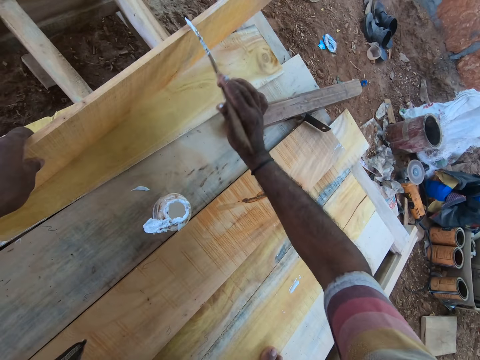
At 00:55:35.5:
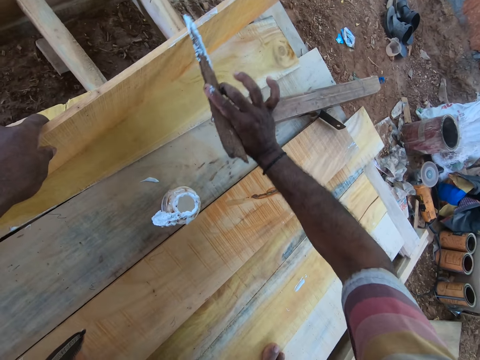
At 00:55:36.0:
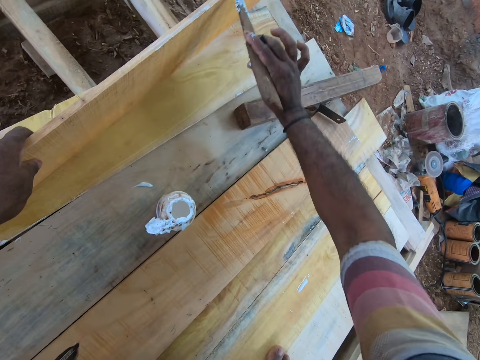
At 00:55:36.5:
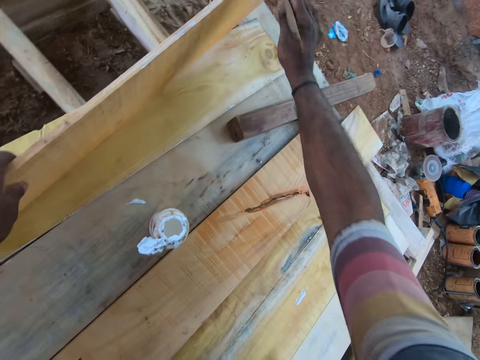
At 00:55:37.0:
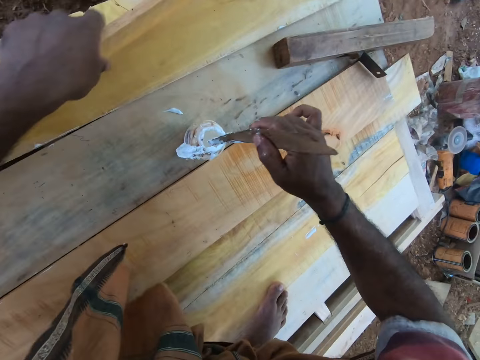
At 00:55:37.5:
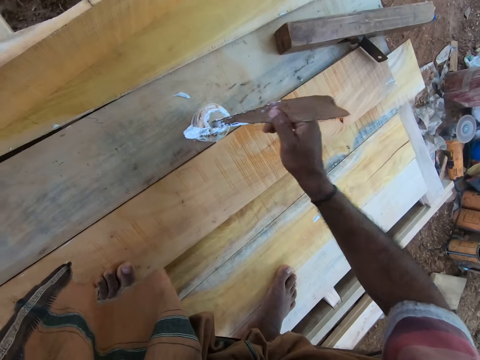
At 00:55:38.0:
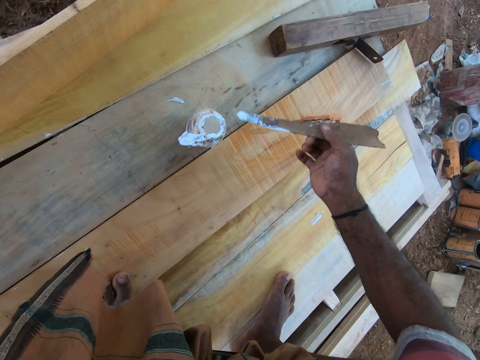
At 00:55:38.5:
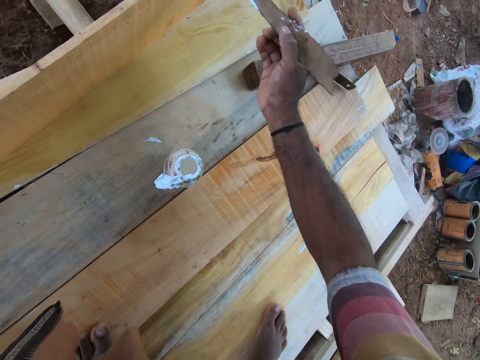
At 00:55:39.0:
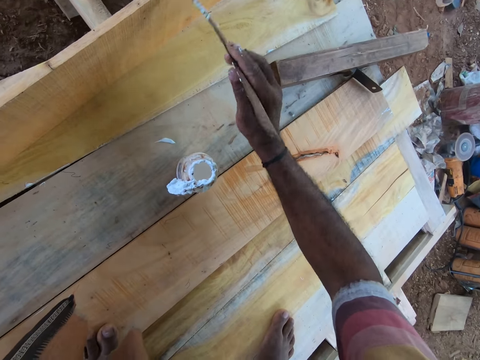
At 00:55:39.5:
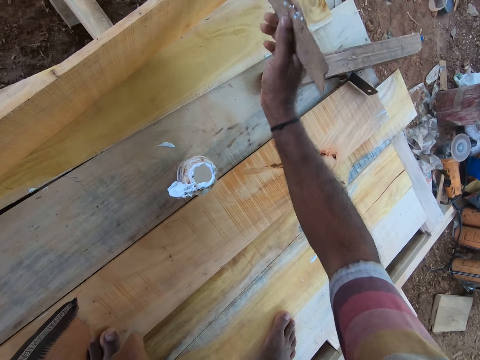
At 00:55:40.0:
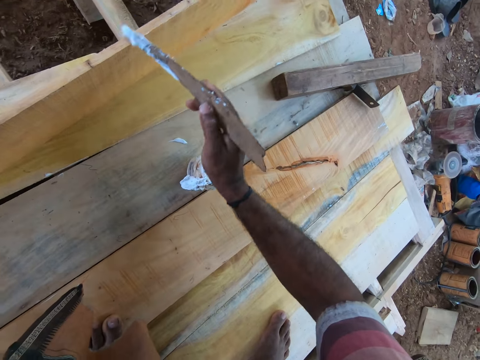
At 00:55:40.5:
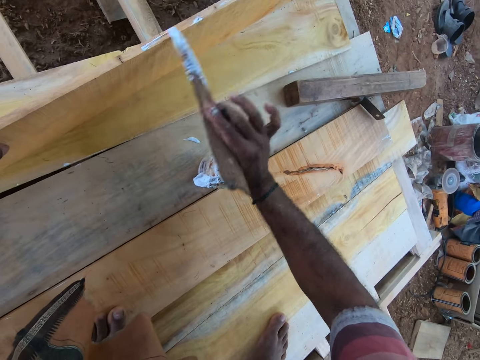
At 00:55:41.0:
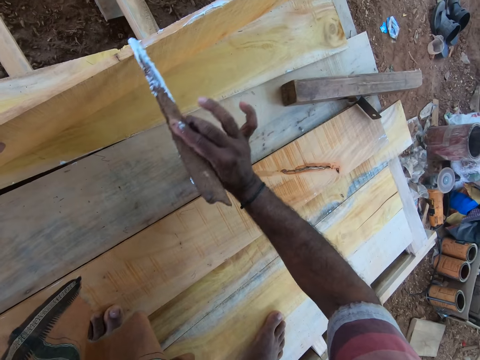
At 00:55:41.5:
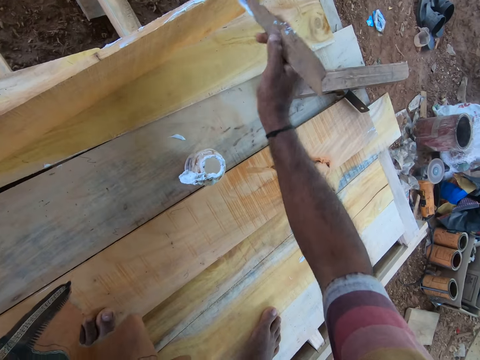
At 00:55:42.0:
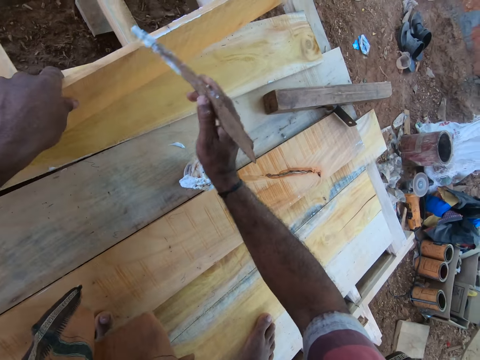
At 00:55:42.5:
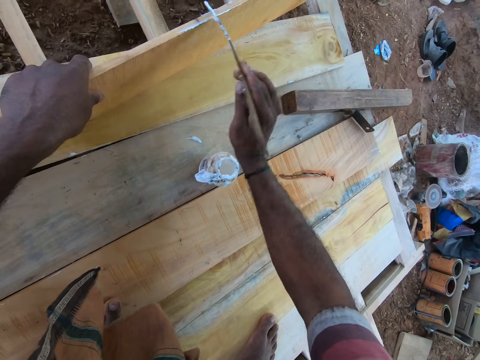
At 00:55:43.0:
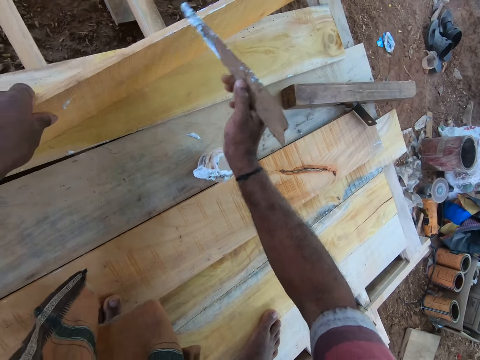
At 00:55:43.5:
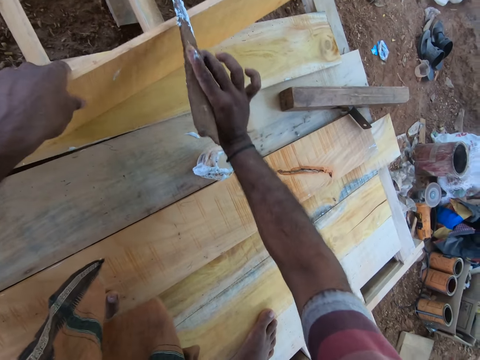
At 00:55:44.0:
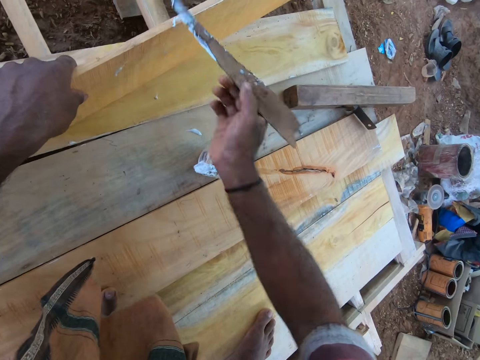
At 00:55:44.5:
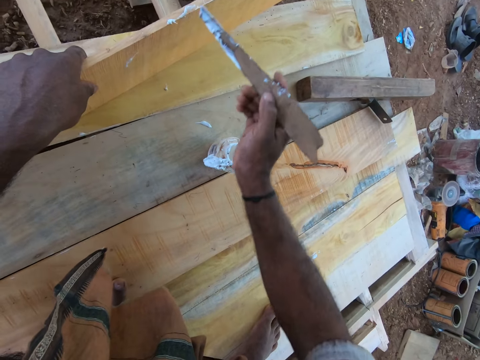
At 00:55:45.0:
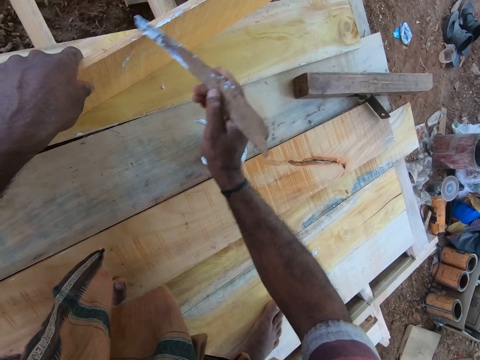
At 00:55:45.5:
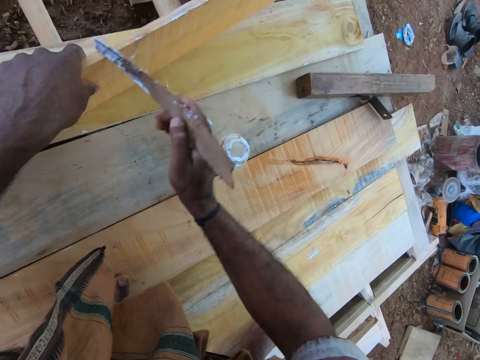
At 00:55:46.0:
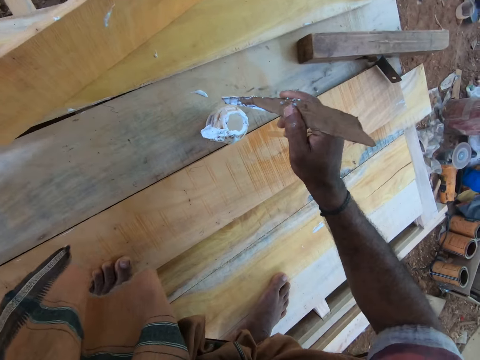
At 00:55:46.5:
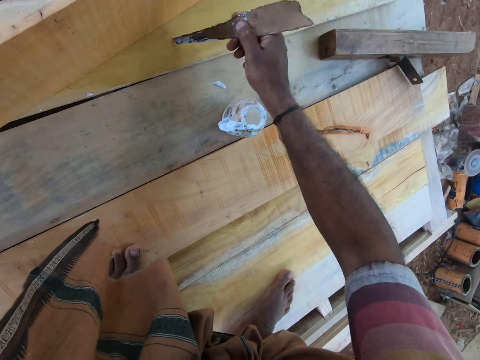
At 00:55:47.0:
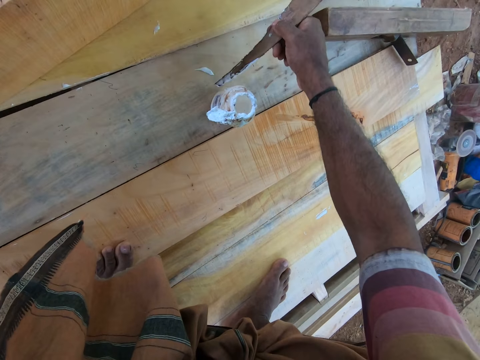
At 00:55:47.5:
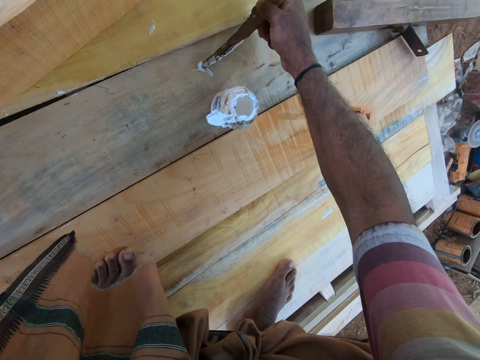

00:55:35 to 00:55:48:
The camera wearer dips the wood with his right hand into the container of glue on the wooden platform. He smears the wood glue on the wood. He scoops the glue on the wooden platform with the wood in his right hand.

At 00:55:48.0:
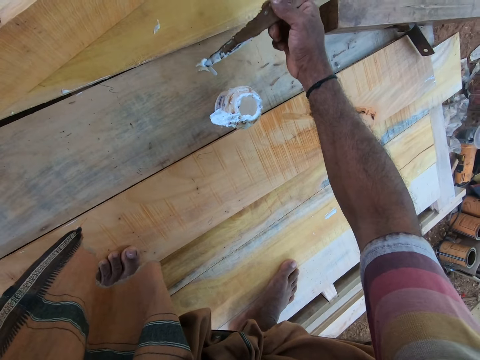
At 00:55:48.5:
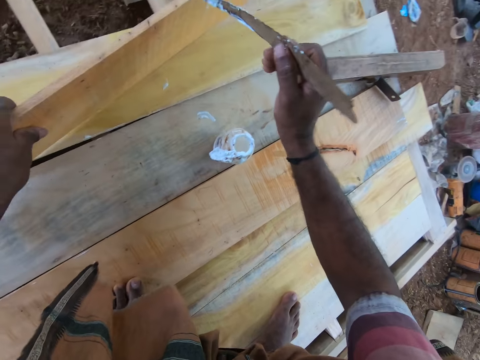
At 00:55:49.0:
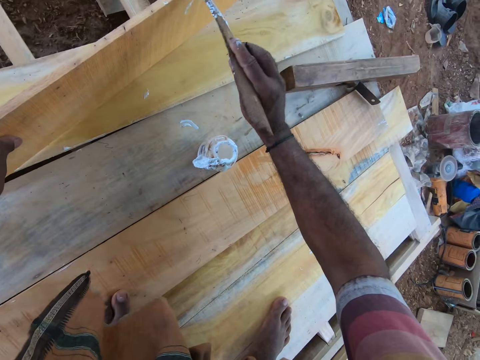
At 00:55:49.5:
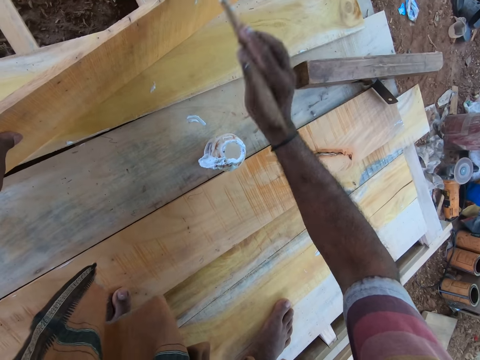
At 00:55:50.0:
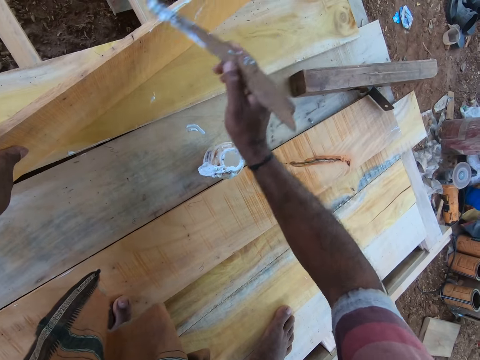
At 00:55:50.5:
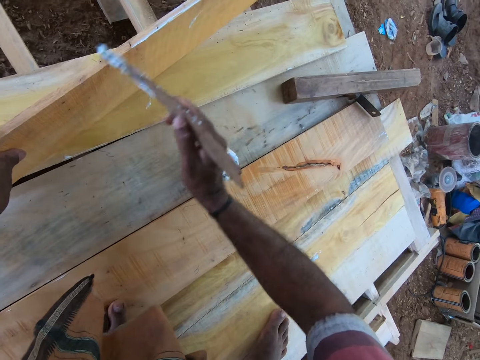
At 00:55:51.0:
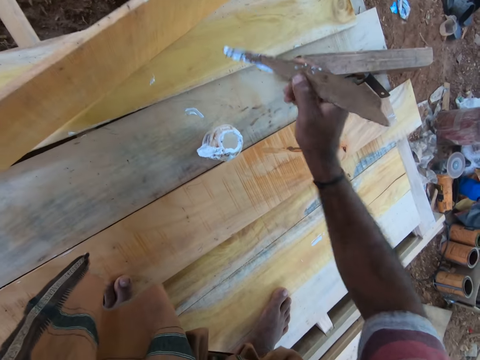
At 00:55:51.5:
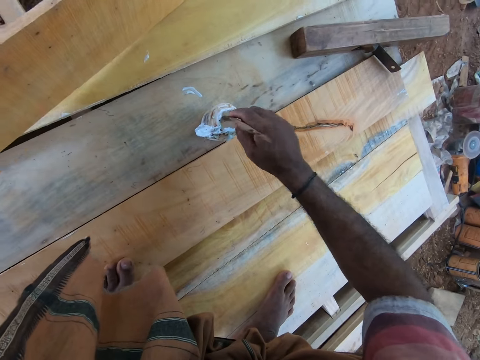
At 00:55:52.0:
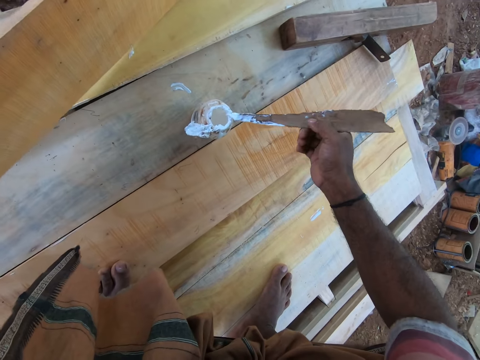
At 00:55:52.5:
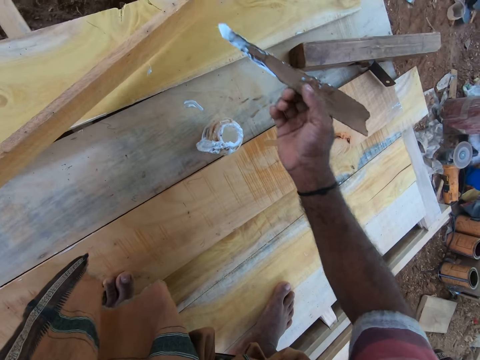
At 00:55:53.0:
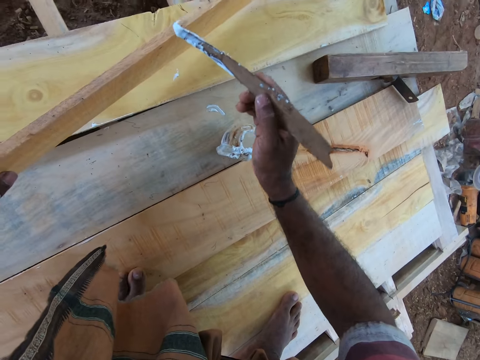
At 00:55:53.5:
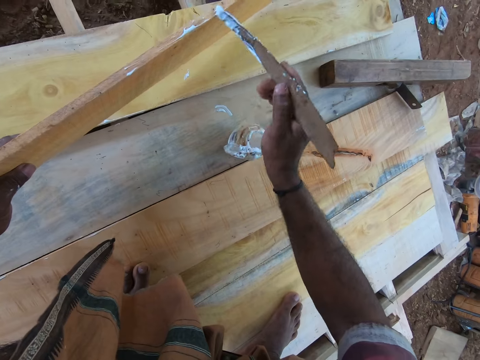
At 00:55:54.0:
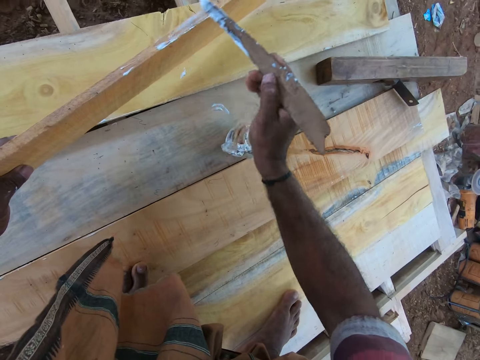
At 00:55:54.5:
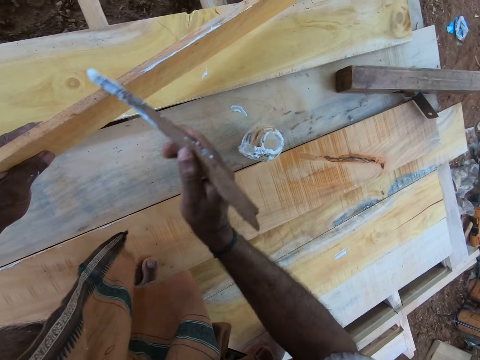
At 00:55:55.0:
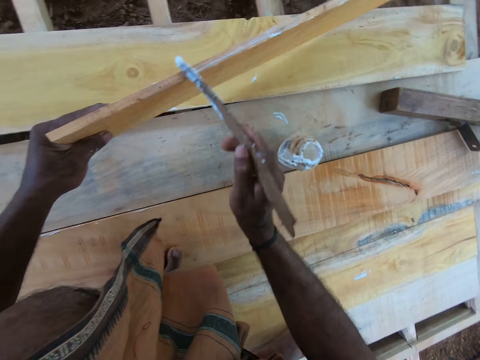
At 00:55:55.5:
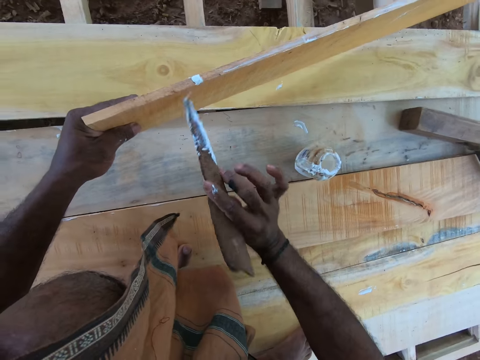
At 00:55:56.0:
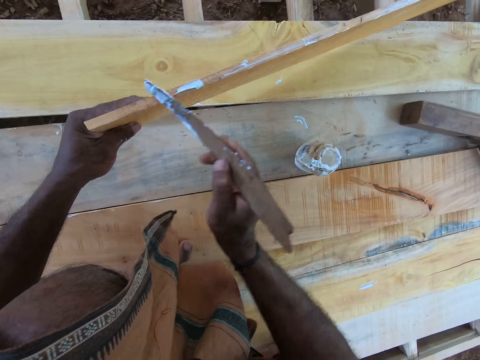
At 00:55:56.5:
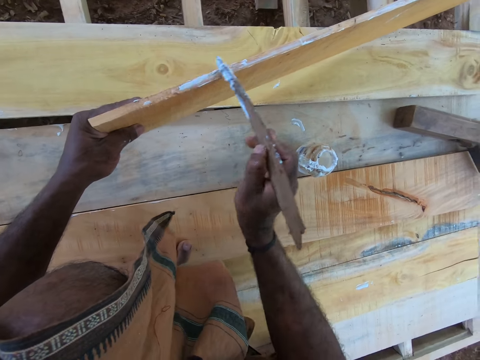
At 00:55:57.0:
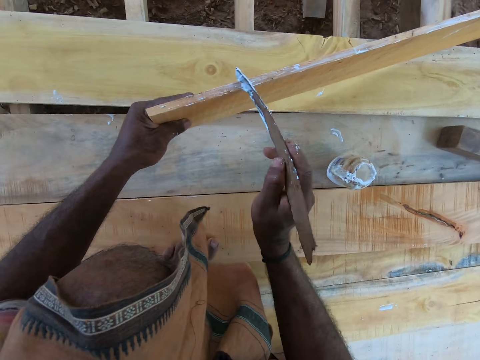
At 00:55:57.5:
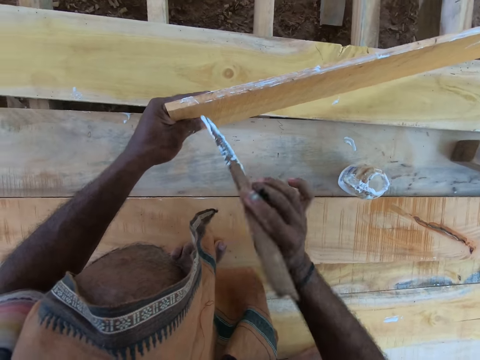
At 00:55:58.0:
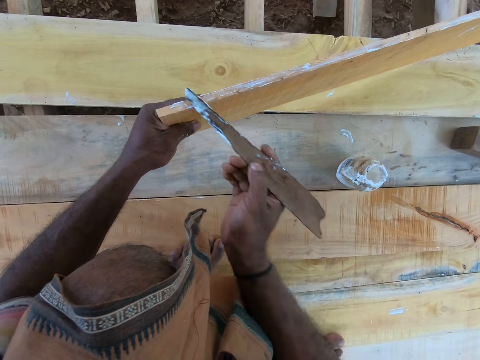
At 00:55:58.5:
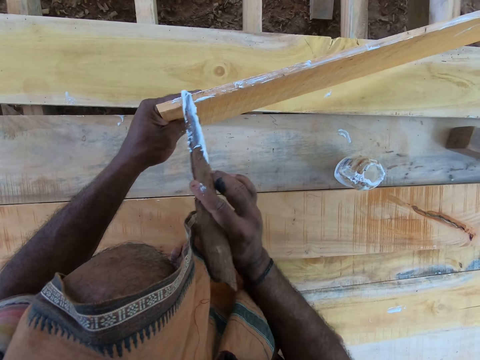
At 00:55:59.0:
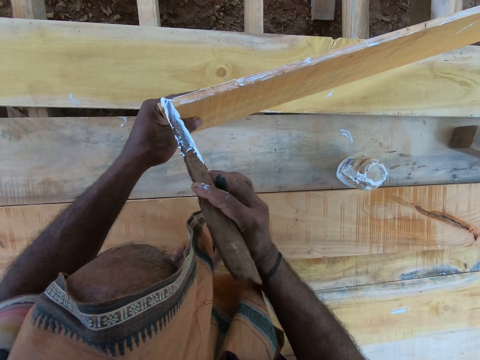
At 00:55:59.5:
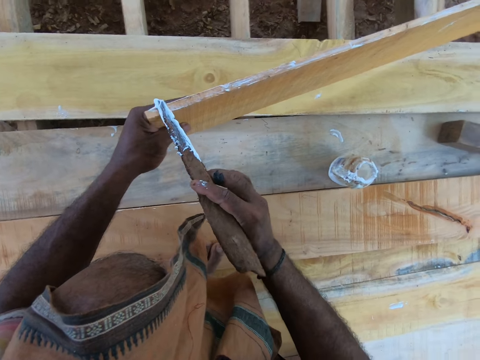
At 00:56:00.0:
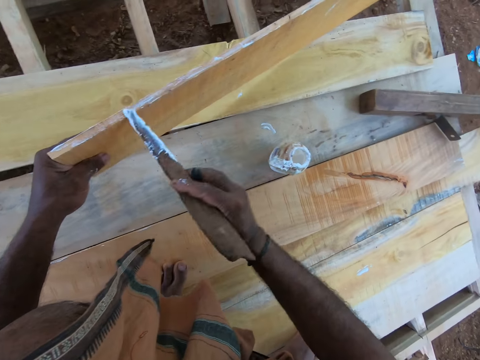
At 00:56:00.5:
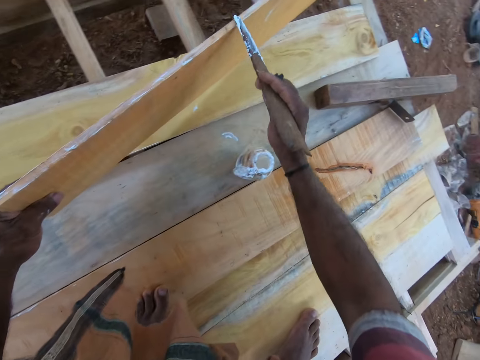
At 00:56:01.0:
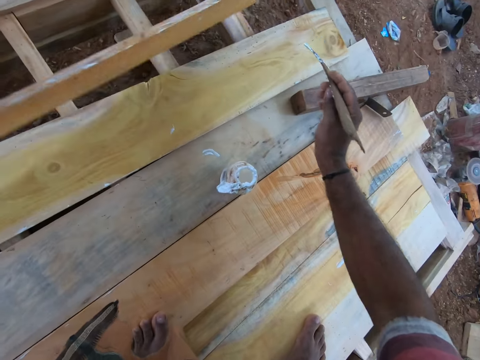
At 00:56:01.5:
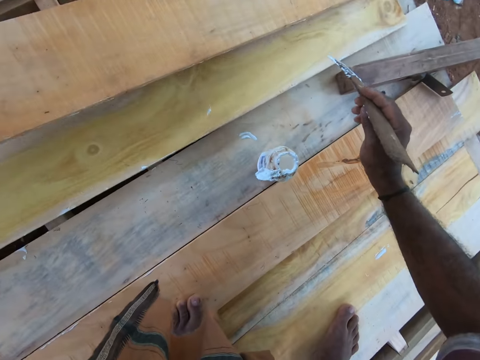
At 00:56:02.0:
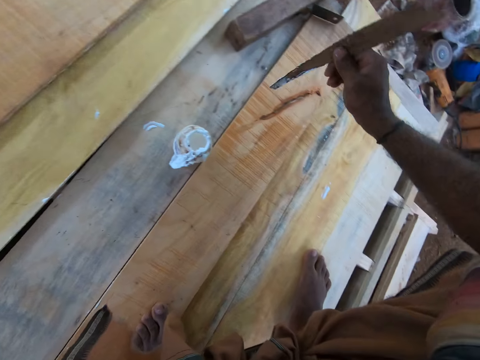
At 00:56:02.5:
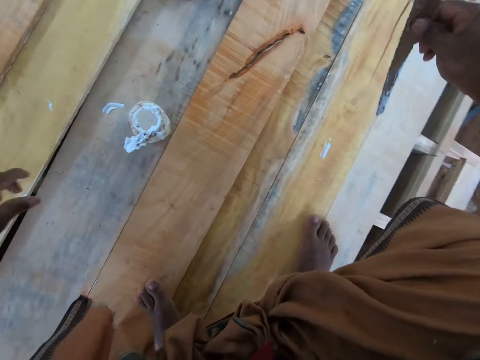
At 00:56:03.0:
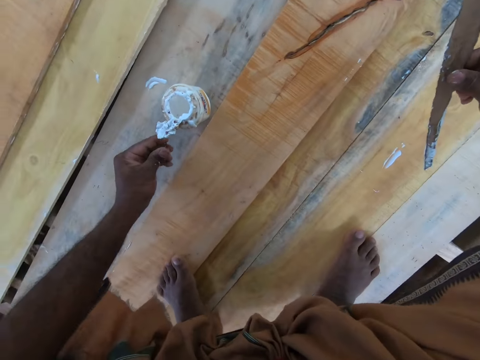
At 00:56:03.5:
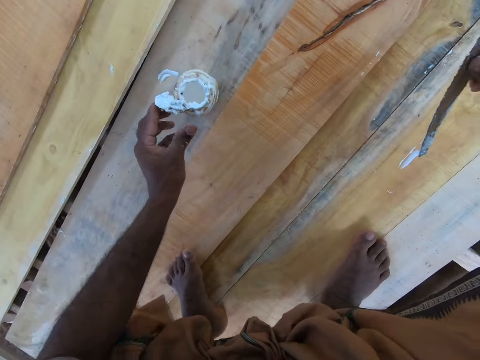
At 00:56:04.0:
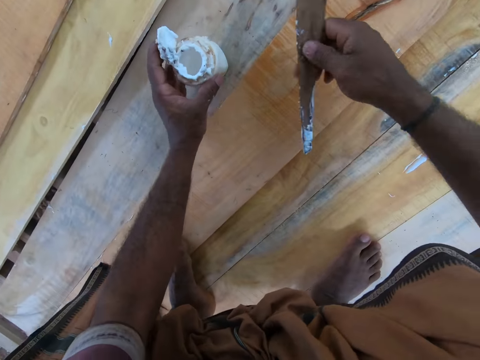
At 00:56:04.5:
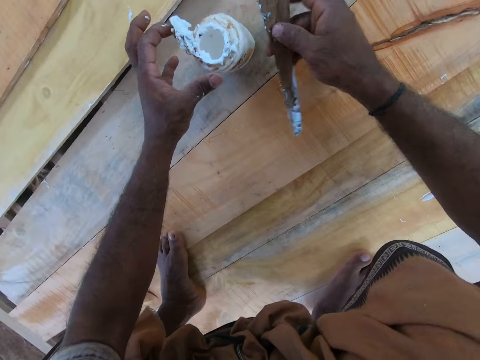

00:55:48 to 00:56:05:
The camera wearer applies the glue on the wood on the plank in his left hand with his right hand. He dips the wood with his right hand into the container of glue on the wooden platform. He applies the glue on the wood on the plank in his left hand with his right hand. He drops the plank on the wooden platform from his left hand. He touches the container of glue on the wooden platform with his left hand.
